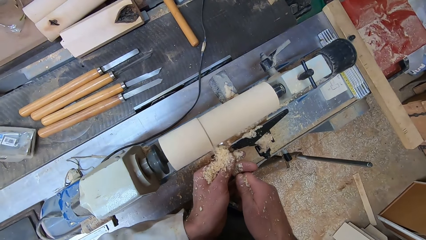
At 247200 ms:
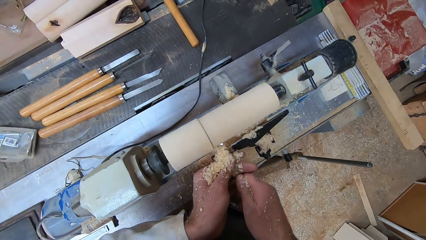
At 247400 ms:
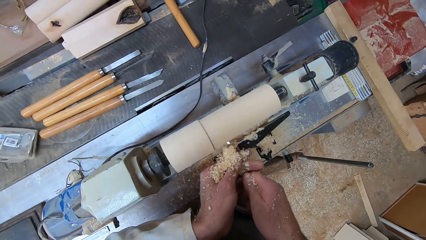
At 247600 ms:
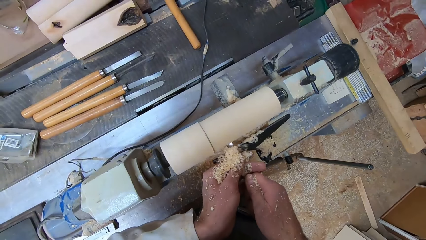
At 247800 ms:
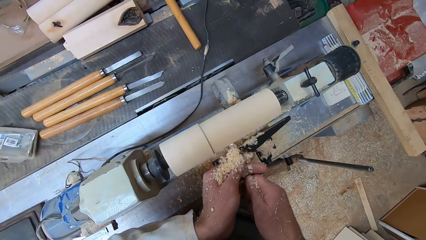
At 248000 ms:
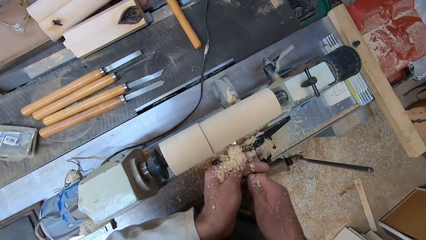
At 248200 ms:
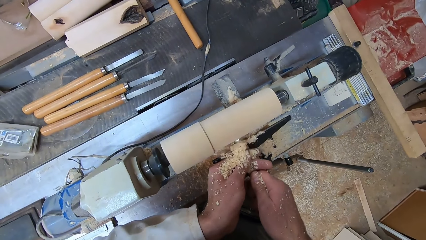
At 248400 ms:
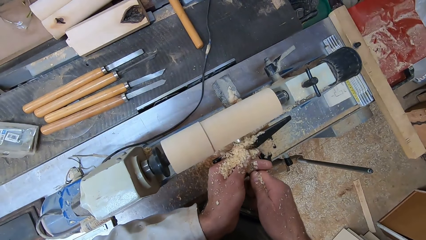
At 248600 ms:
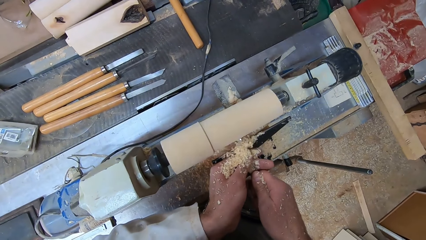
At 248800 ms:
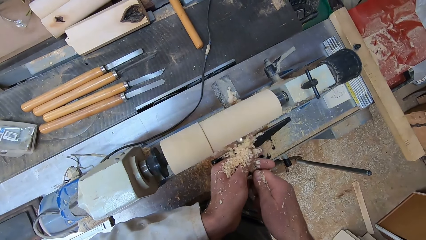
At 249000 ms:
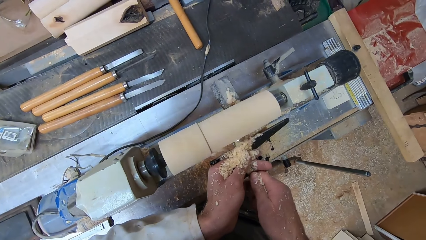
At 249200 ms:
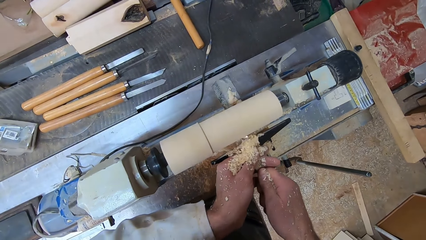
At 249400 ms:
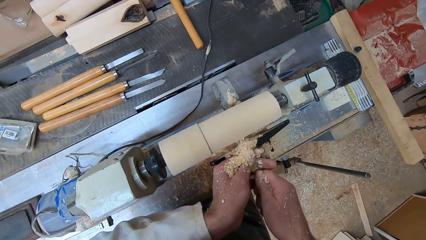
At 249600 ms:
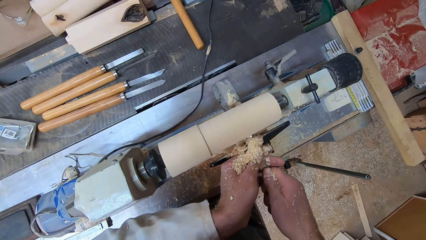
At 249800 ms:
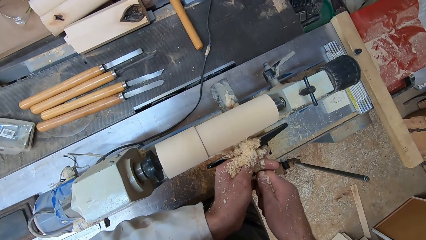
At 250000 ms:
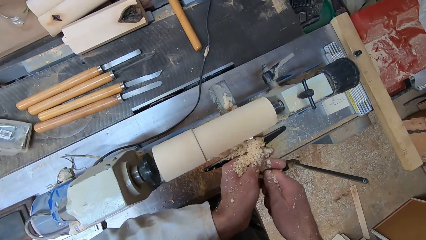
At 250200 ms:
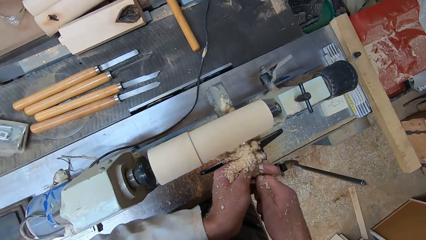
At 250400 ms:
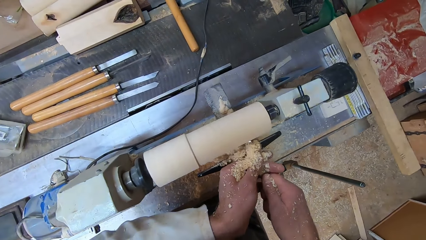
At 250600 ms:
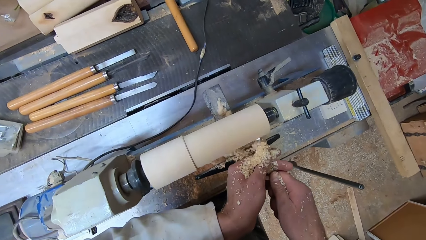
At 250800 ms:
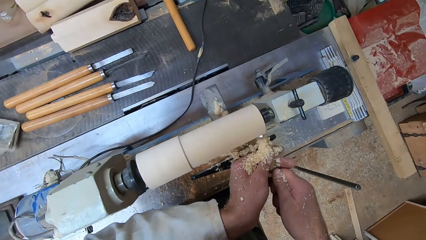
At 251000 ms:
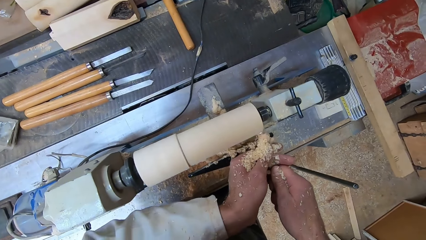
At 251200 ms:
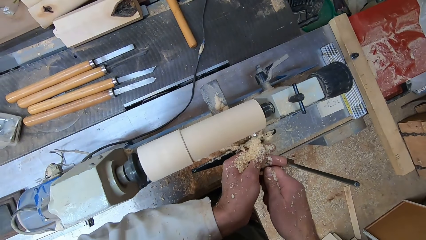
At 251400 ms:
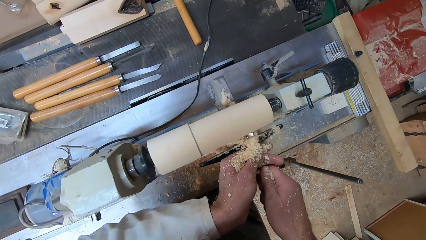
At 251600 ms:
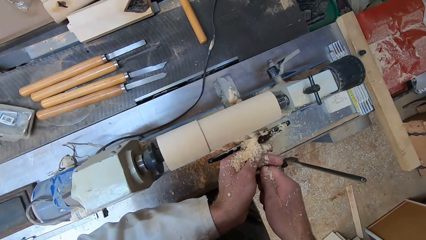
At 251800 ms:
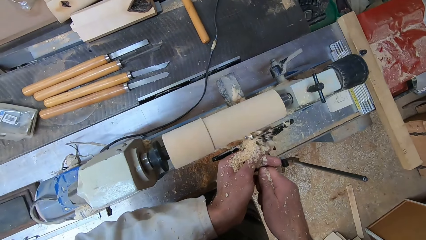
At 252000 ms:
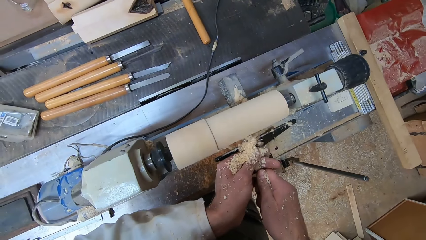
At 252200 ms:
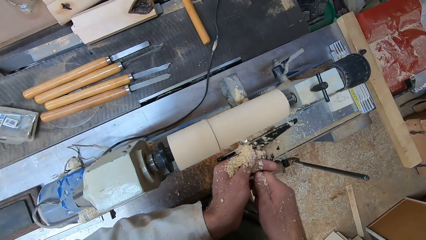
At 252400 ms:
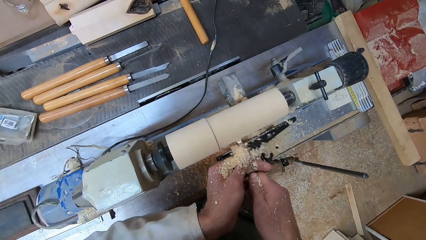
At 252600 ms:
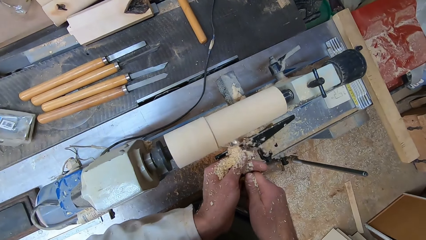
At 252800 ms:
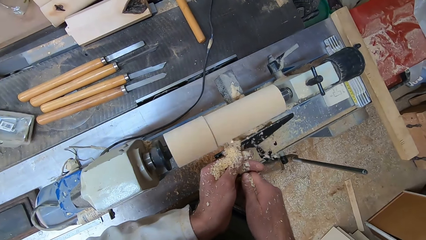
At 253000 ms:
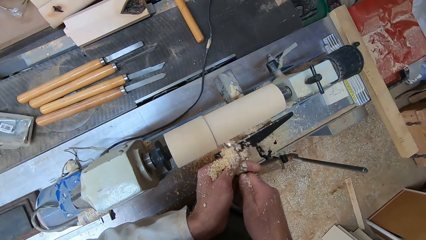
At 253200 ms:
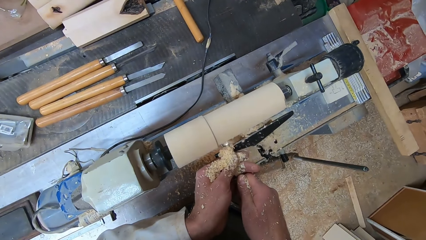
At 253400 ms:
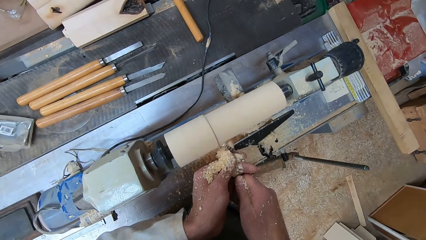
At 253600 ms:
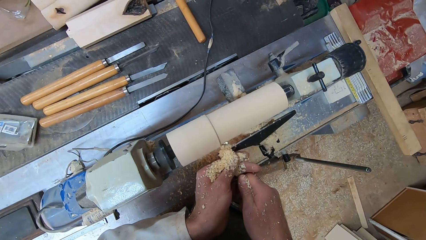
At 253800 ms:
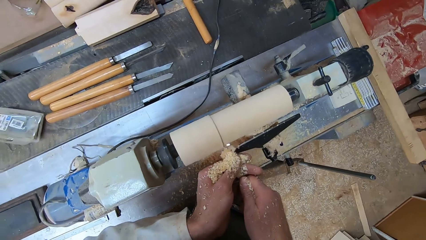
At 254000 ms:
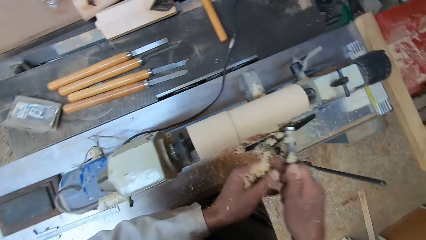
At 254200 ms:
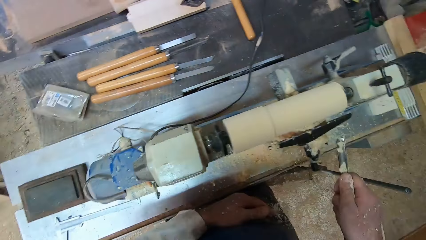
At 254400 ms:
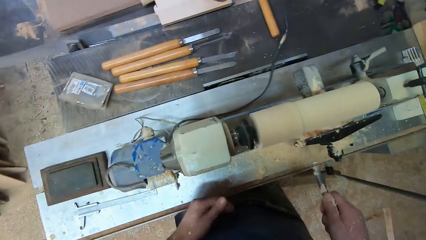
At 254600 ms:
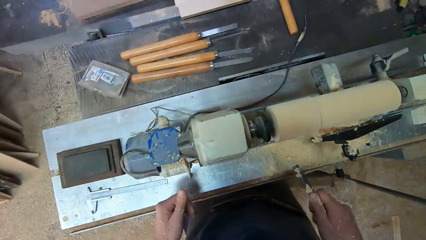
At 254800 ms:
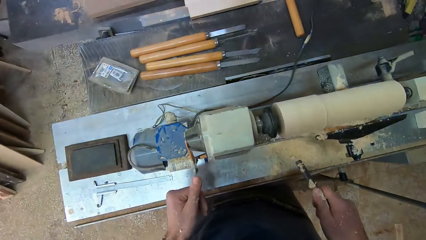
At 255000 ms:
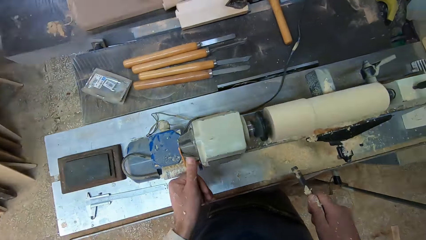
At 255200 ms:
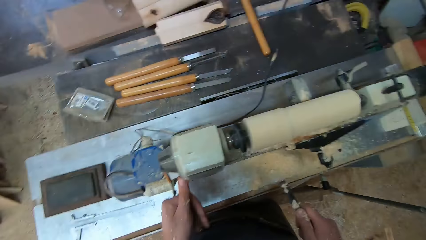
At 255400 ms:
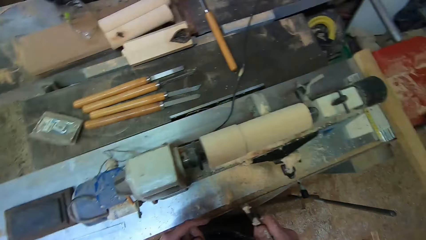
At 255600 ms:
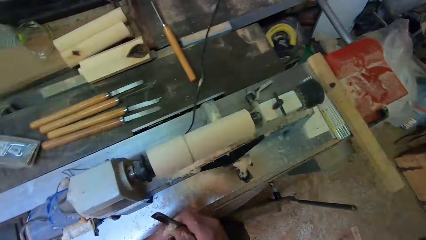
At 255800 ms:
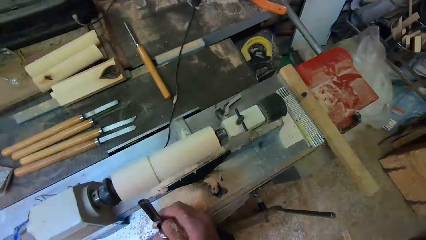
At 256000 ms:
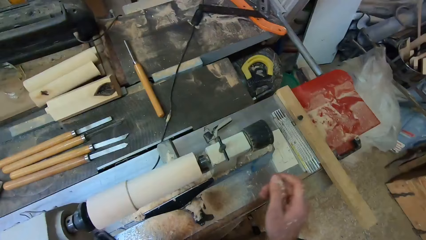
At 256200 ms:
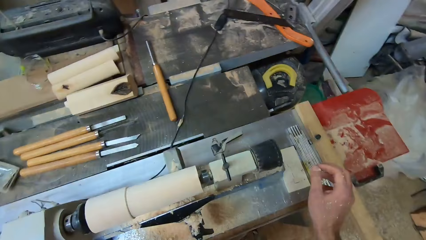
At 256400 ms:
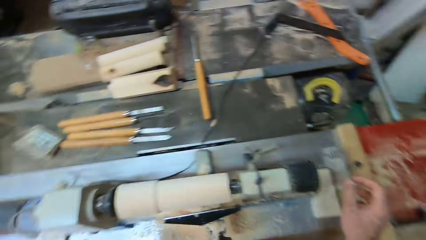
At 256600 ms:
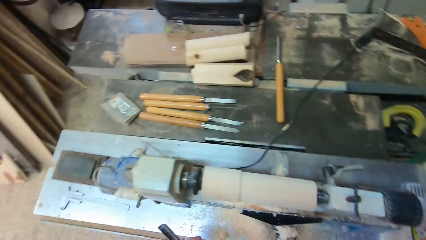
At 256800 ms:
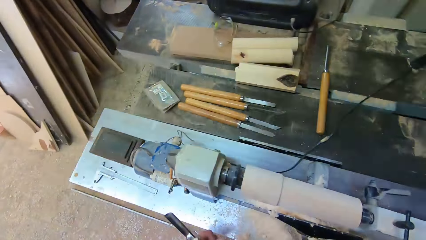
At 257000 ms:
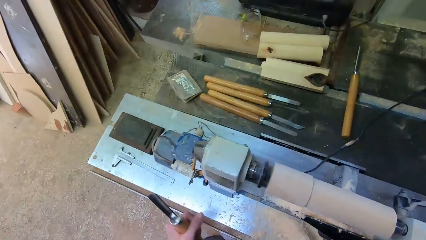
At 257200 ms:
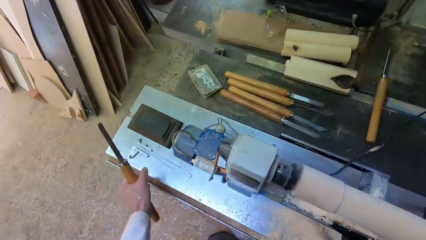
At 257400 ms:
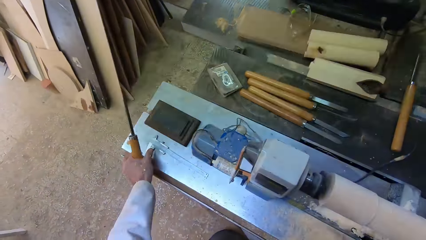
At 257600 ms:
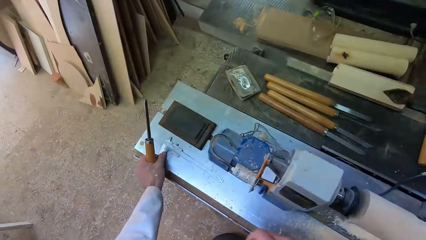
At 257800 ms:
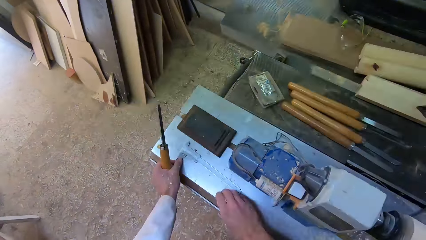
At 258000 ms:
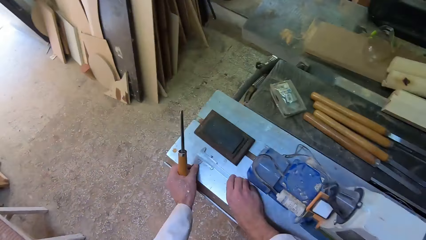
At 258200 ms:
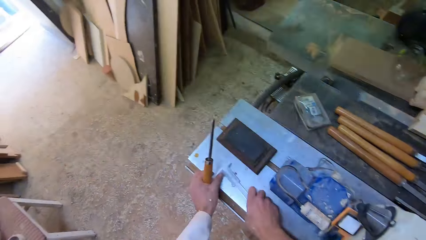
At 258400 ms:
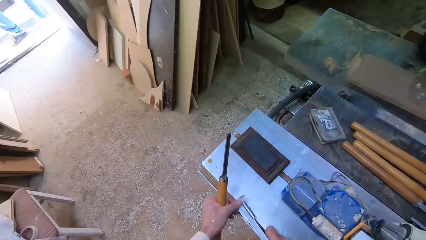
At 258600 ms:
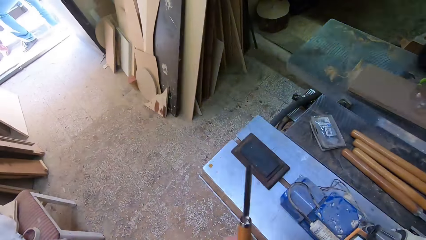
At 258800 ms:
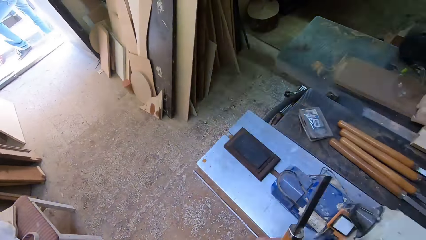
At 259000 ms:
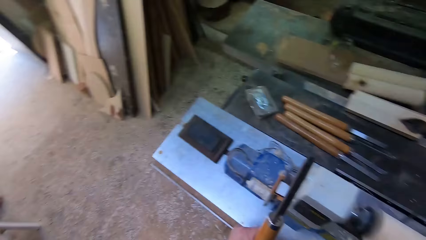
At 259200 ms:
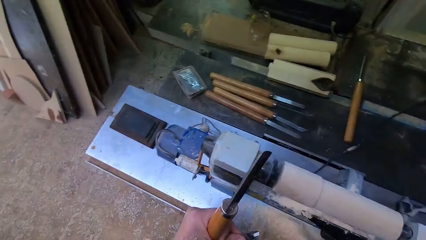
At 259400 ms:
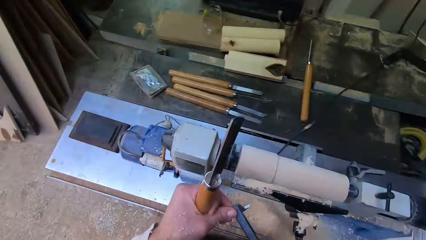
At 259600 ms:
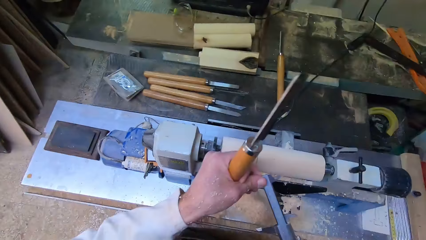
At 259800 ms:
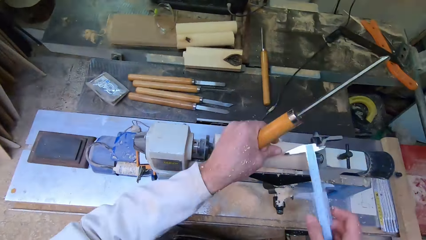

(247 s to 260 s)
The camera wearer shakes wood shavings off his hands. He holds the second gouge in his right hand. He looks around. He switches off the round wood making machine with his left hand. He passes the second gouge to his left hand. He picks up the caliper on the round wood making machine with both hands.

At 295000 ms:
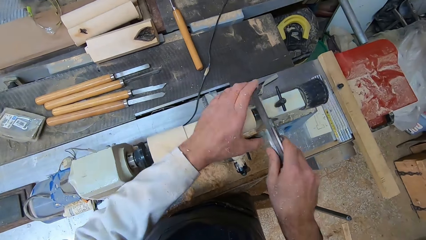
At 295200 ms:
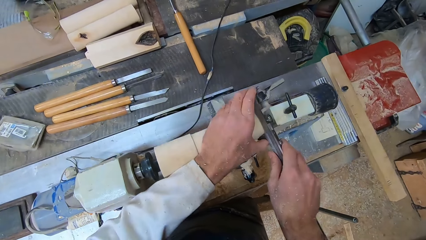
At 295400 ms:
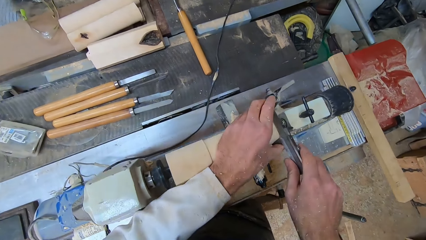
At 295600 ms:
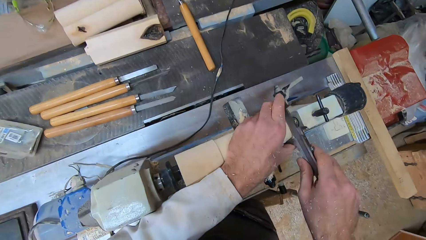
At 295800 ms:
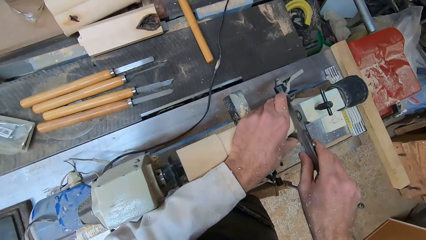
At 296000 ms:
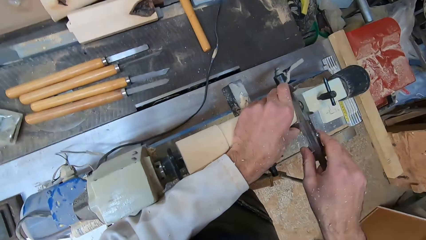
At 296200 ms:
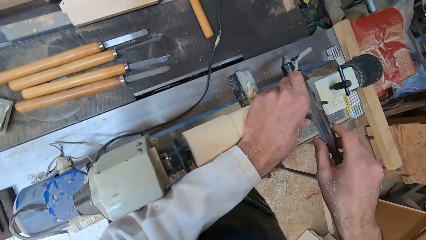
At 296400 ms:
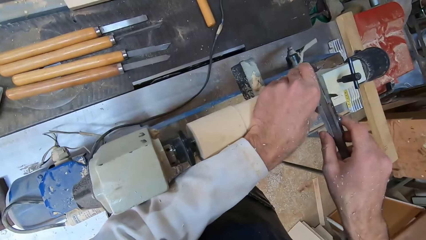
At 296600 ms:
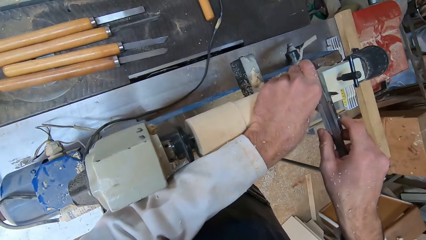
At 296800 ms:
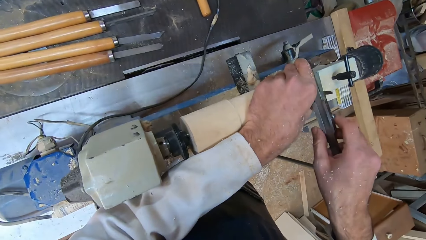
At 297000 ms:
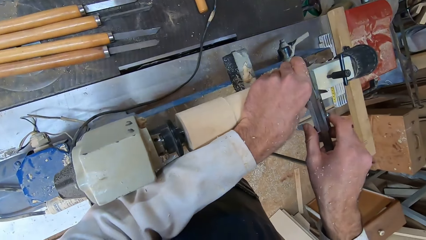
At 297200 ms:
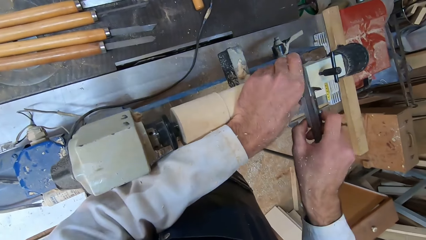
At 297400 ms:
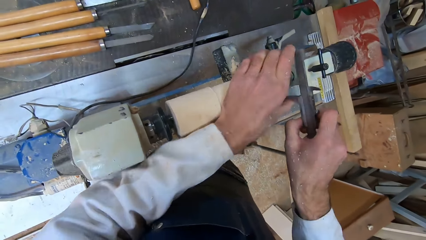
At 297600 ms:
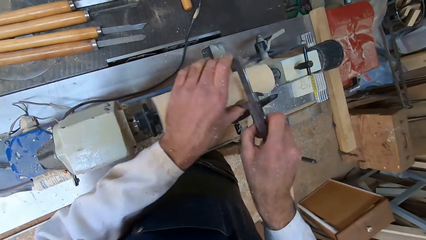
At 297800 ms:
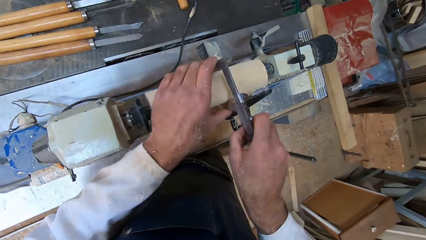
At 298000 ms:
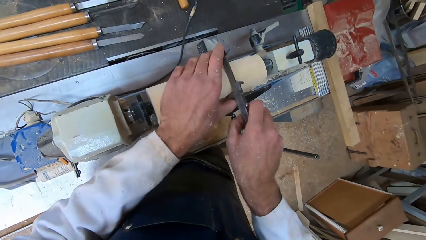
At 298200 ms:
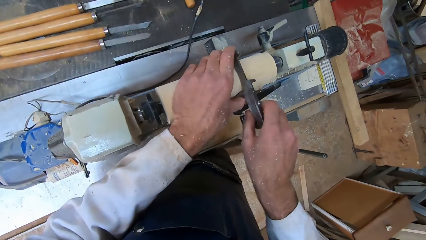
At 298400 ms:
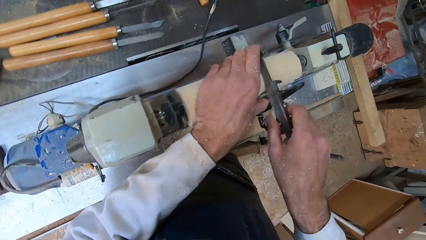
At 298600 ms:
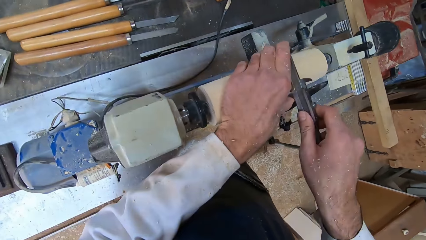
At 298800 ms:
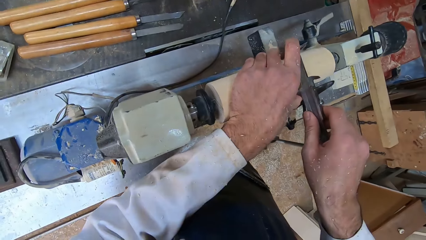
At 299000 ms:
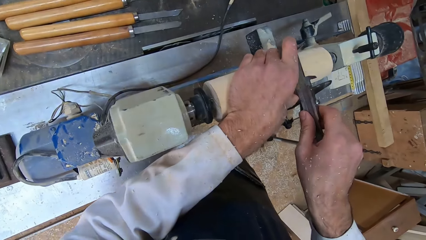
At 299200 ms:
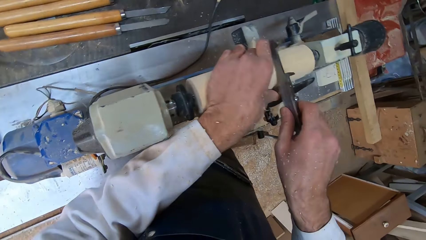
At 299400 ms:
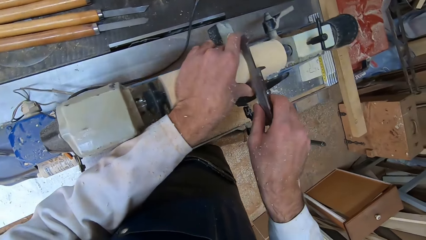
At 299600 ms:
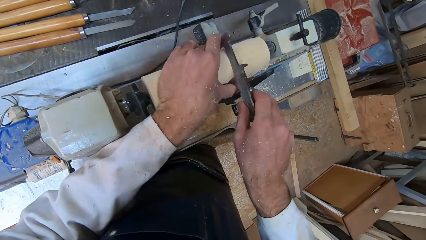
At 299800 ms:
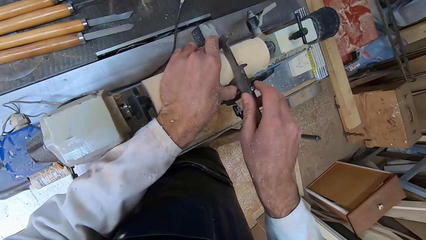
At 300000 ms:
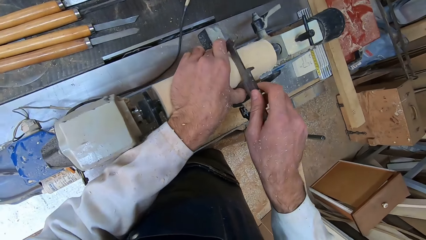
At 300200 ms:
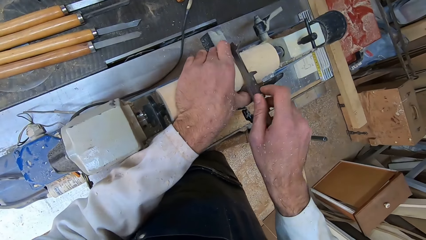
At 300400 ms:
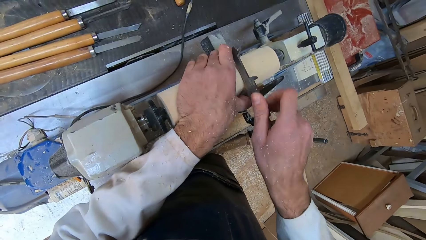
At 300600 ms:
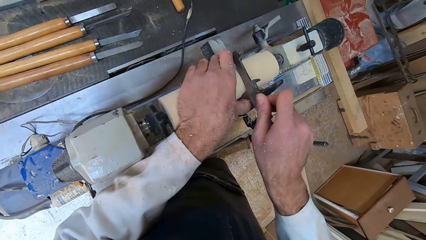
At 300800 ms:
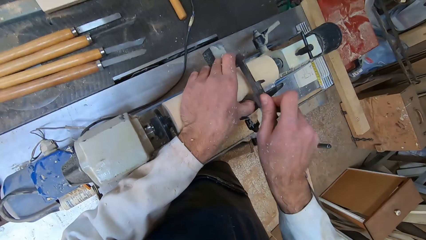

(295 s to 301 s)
The camera wearer measures the round wood with the caliper in both hands. They measure another side of the round wood with the caliper in both hands.
